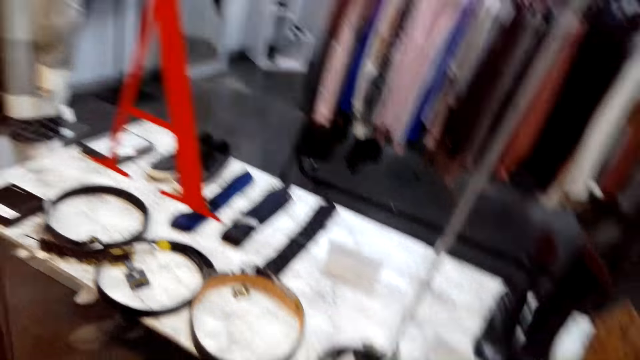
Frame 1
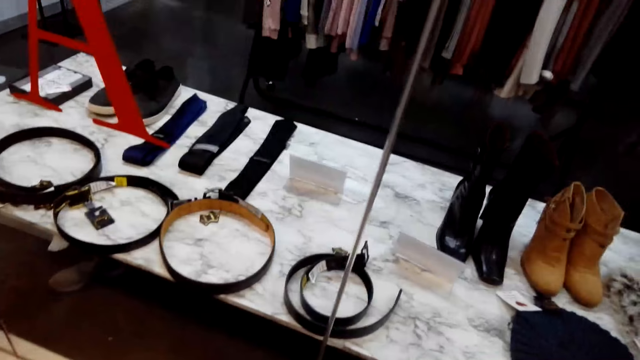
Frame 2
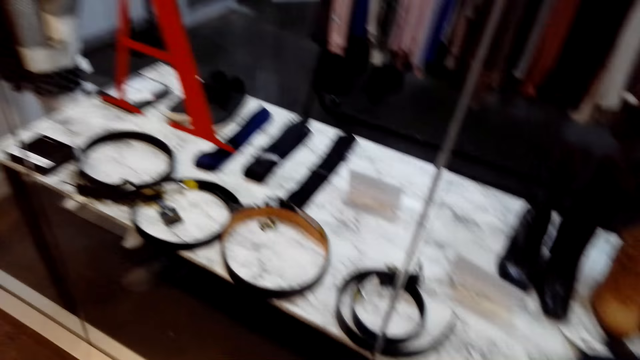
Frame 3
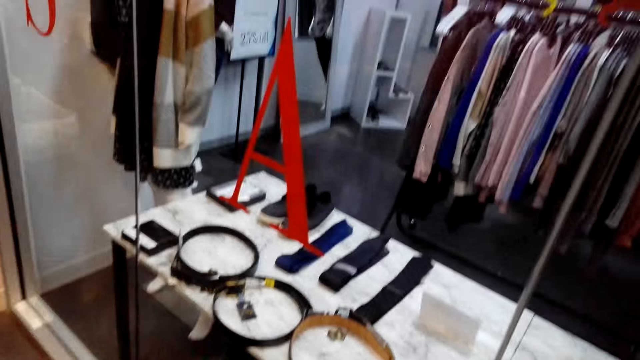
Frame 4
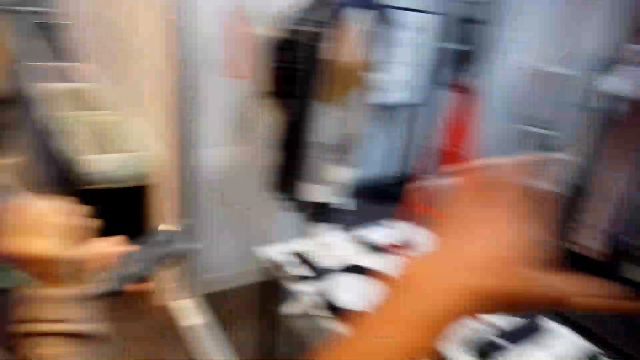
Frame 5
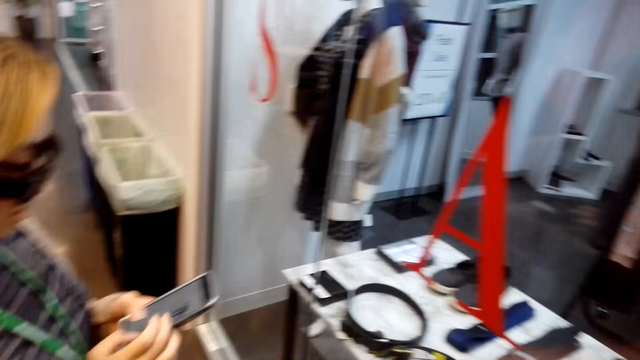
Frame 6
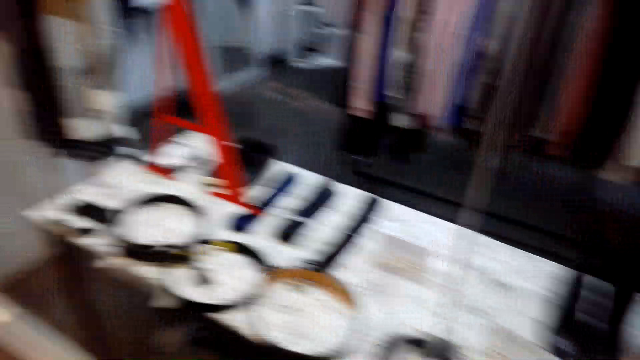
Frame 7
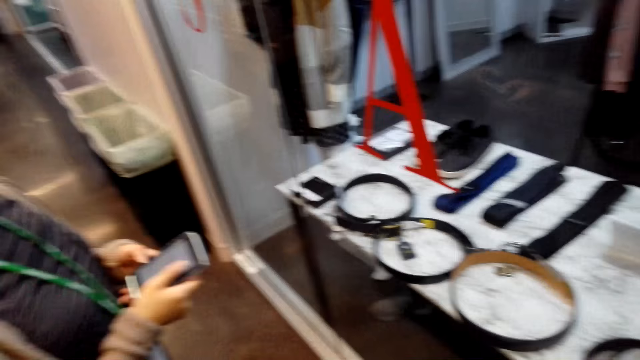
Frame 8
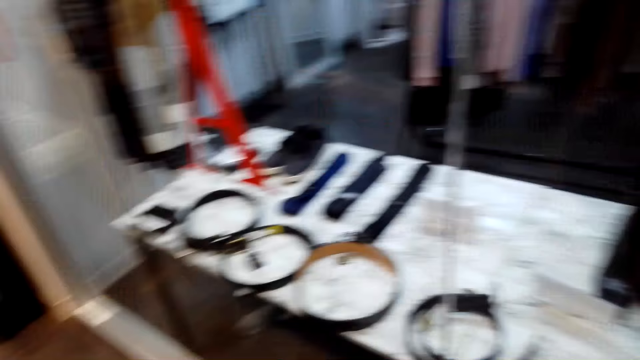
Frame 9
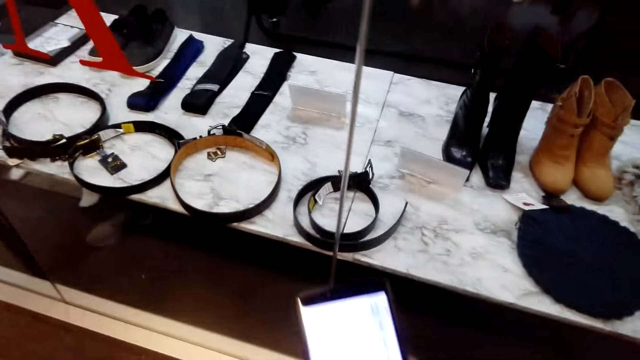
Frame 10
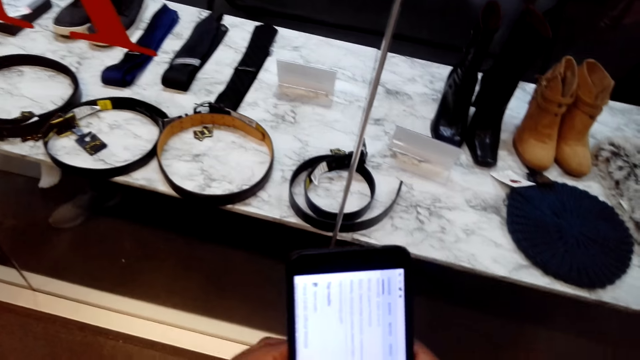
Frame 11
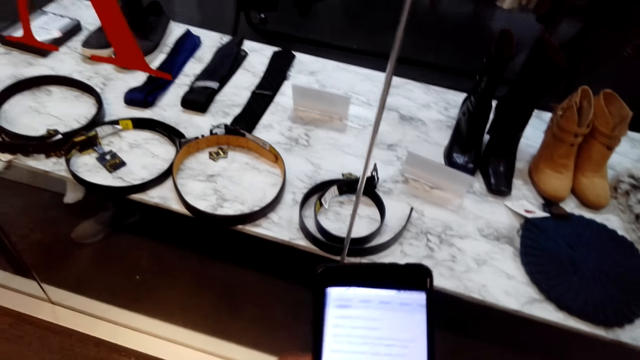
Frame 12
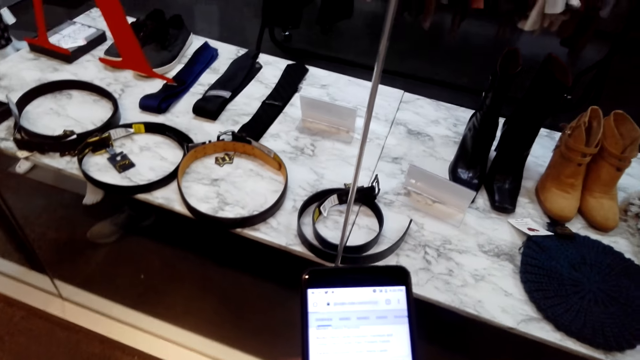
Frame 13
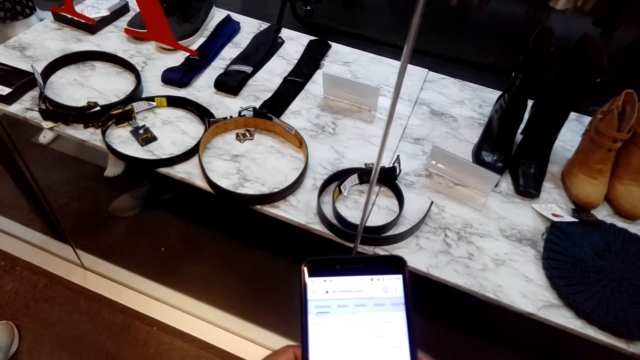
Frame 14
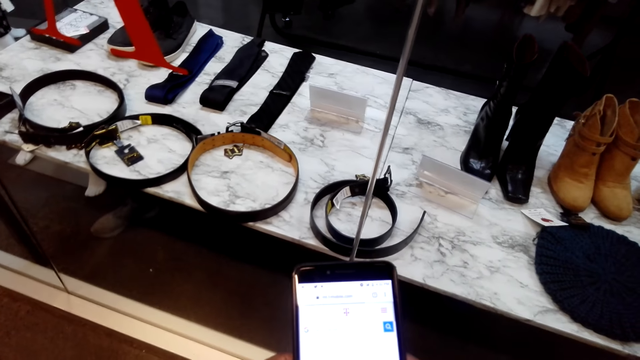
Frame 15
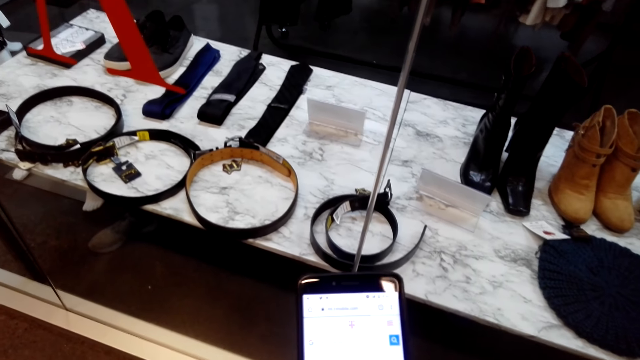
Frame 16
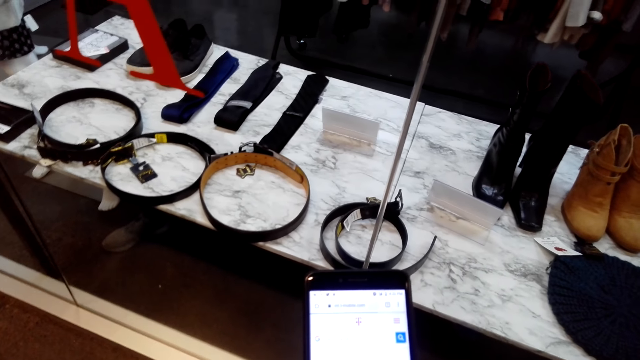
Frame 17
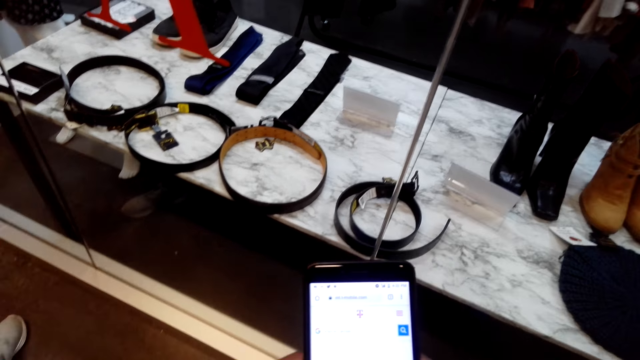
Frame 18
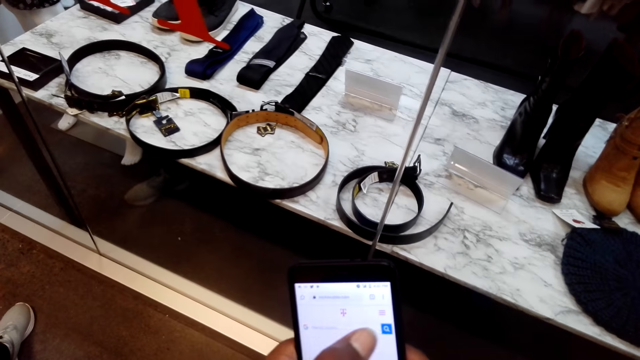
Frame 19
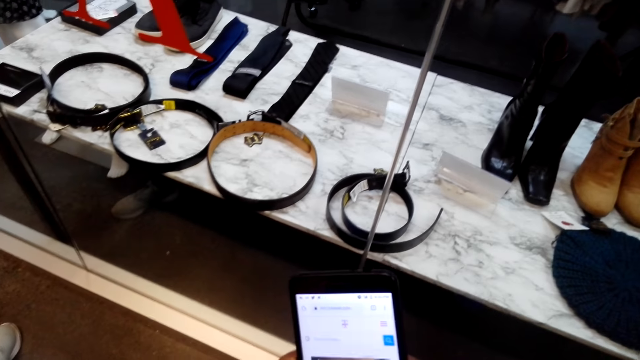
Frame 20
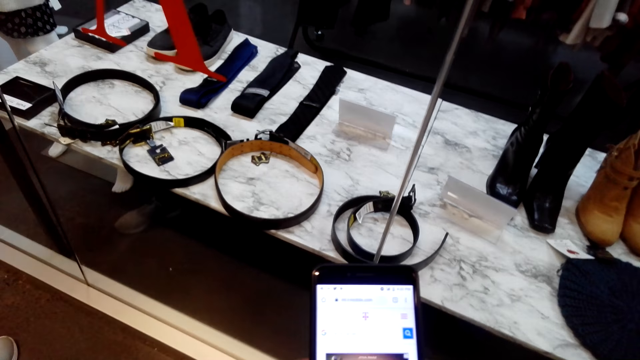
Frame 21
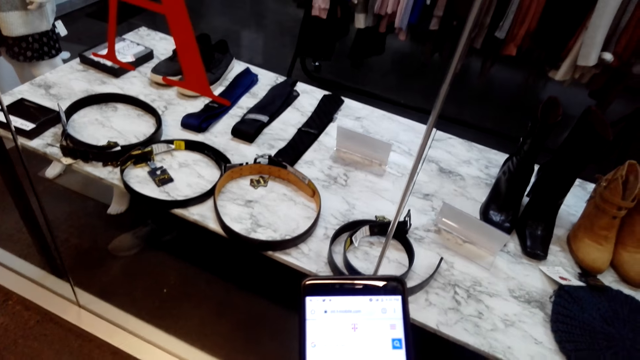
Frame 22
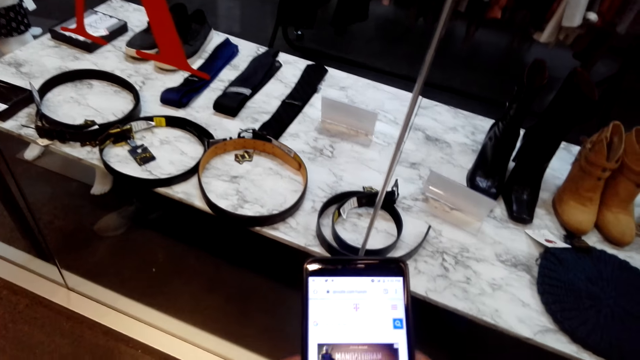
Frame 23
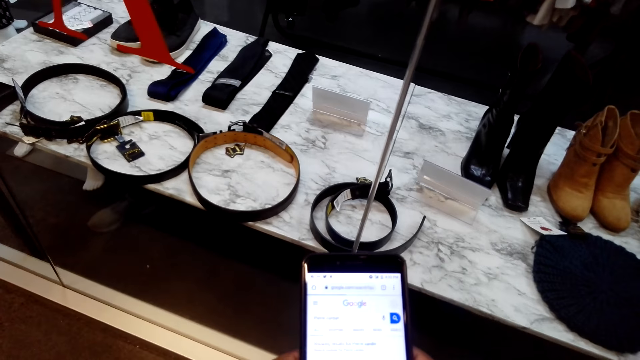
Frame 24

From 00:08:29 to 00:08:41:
The camera wearer lifts up the hand. A woman scrolls the phone. The camera wearer swipes on the phone's screen.

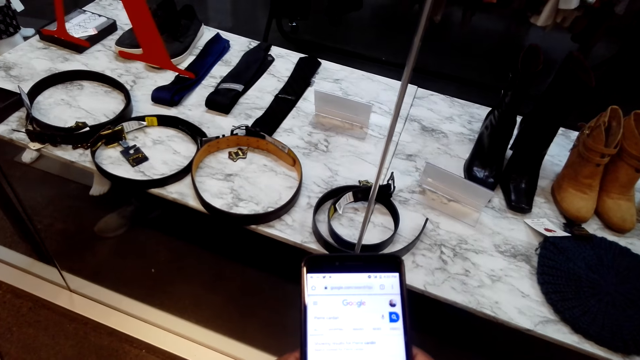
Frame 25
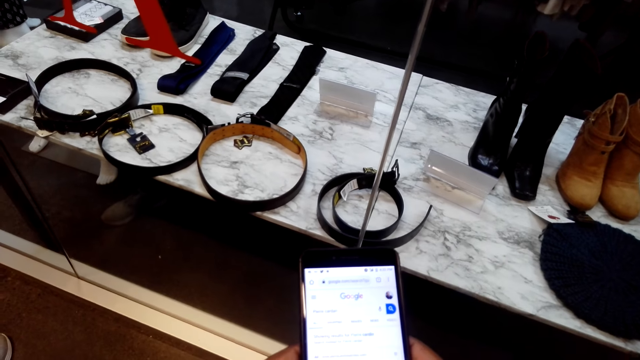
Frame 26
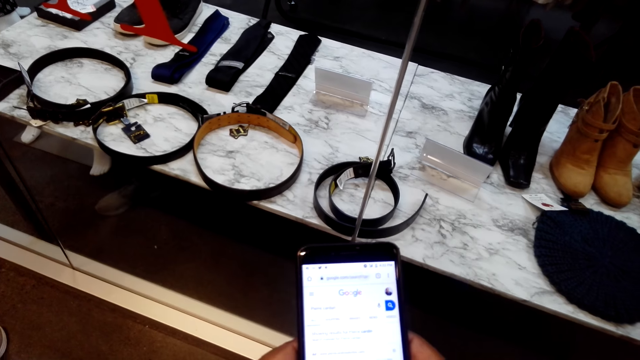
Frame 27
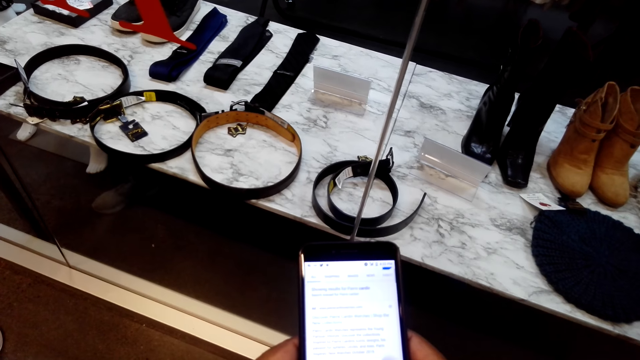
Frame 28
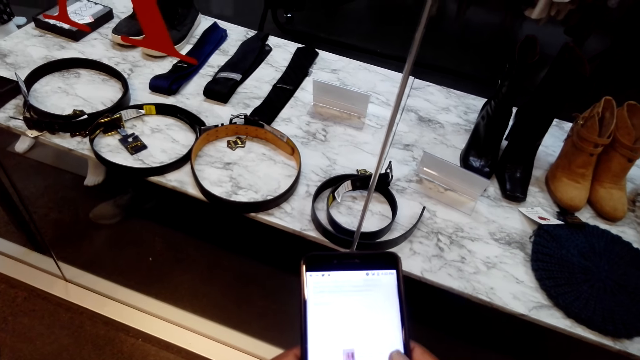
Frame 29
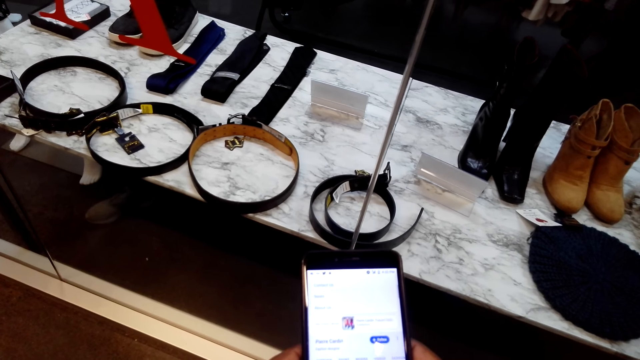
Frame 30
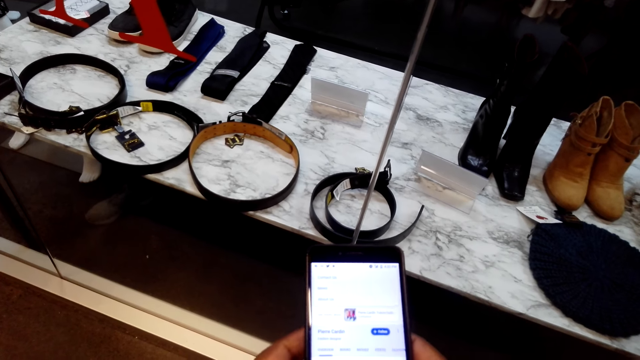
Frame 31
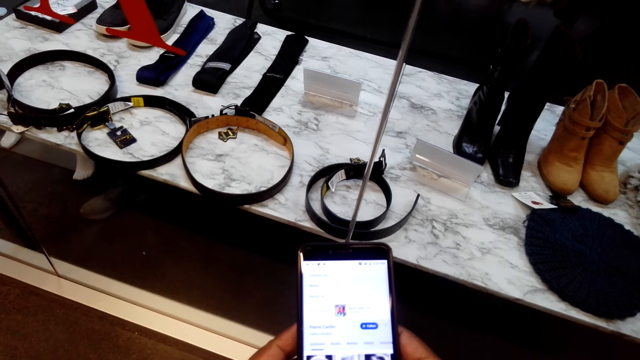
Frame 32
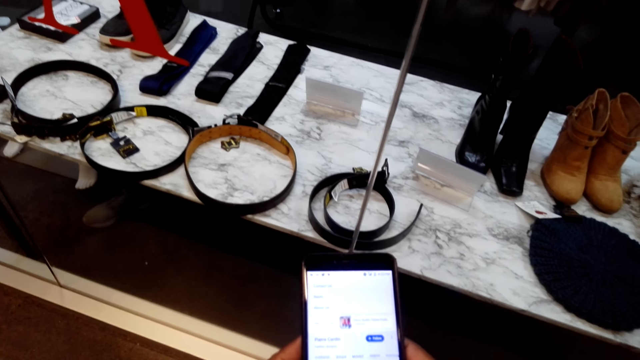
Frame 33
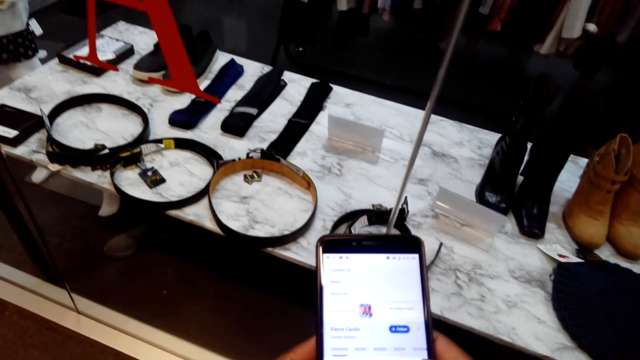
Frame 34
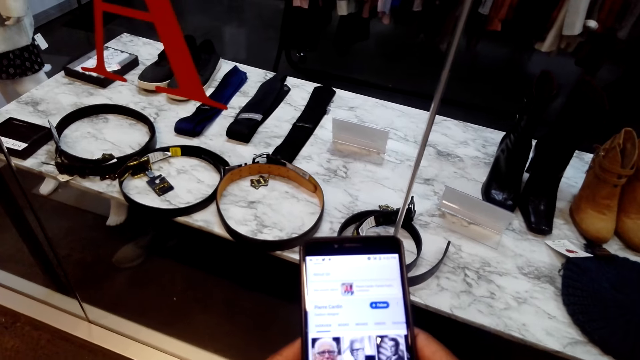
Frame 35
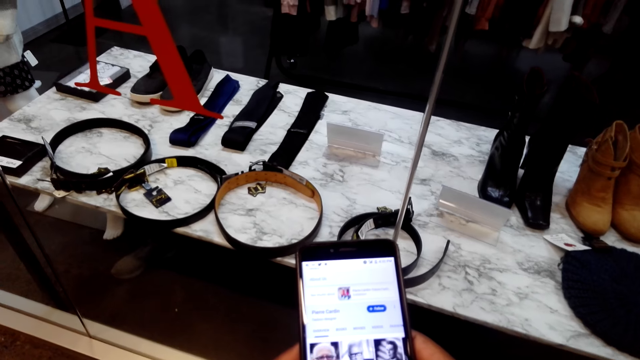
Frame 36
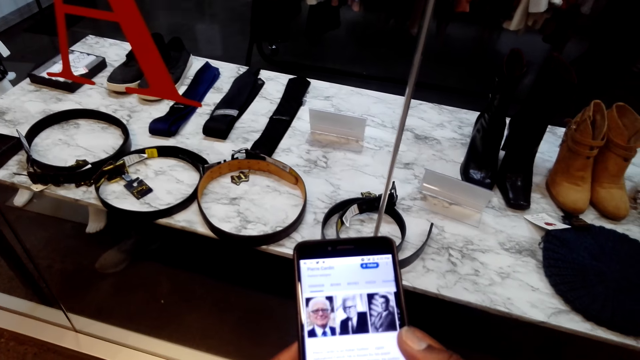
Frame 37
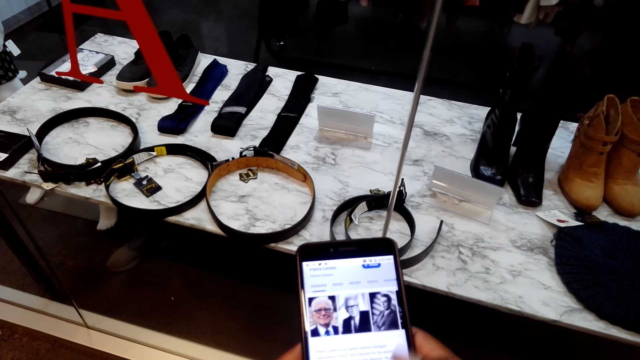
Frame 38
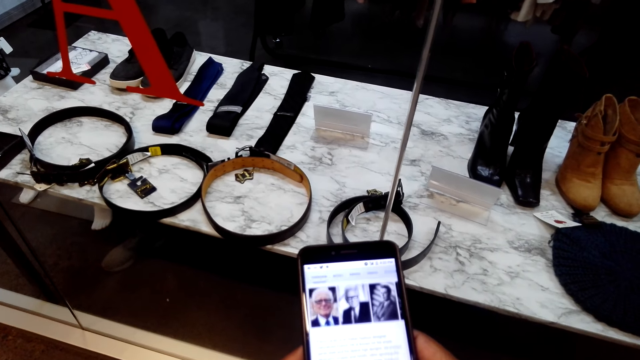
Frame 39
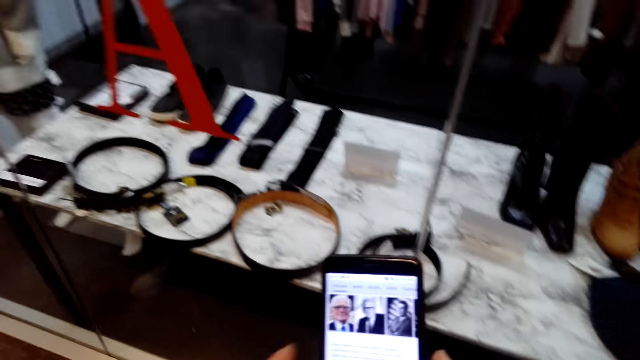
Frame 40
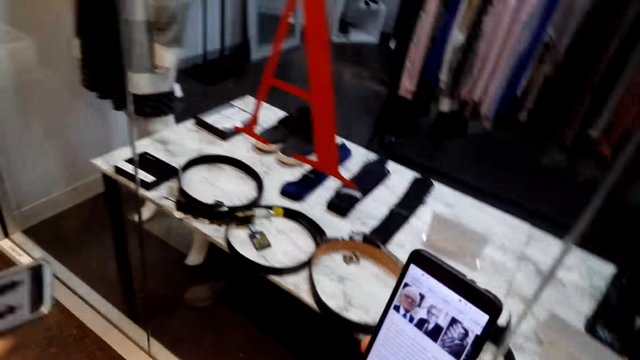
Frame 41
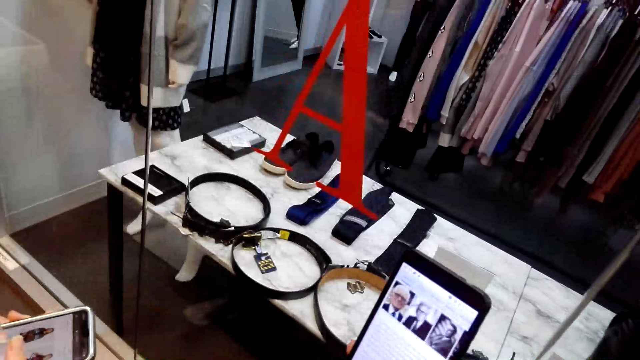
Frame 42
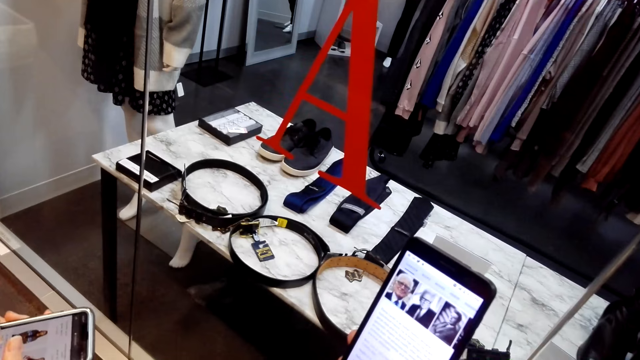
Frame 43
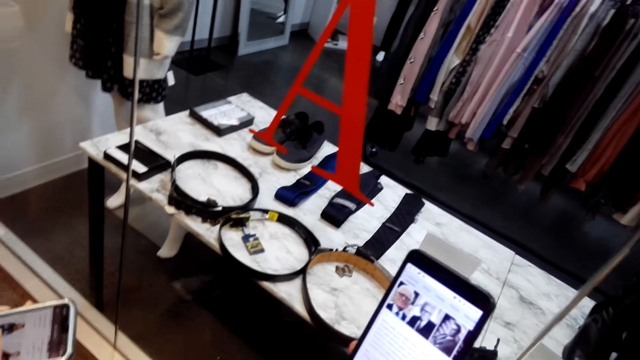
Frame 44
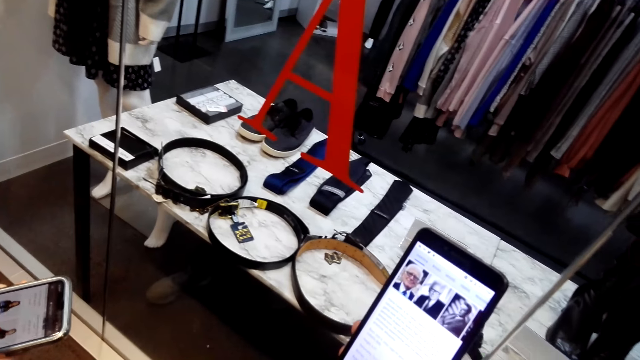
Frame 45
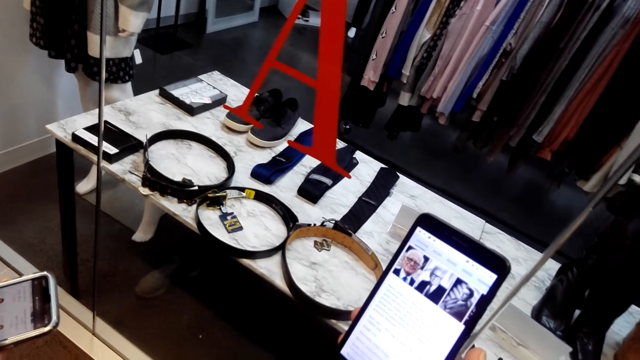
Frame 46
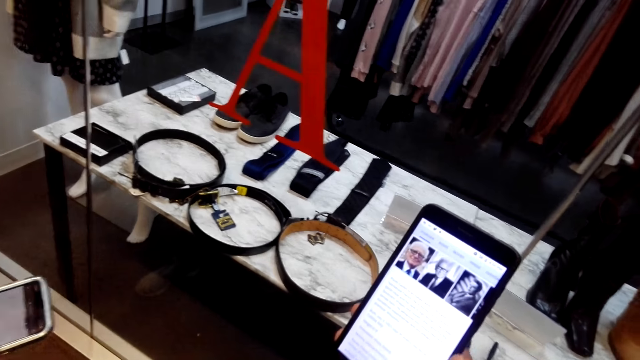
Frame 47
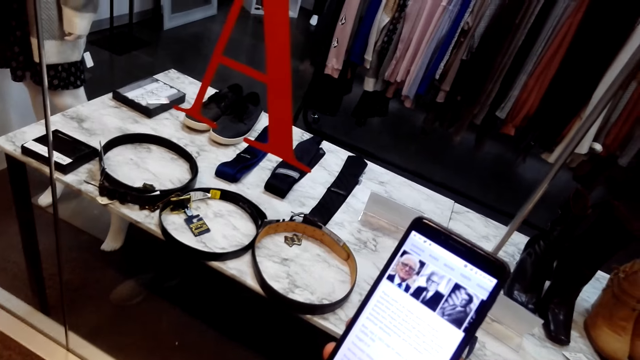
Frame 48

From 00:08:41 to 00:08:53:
The camera wearer looks at the phone.
